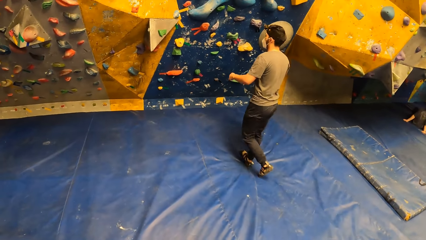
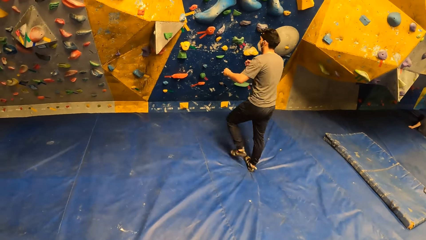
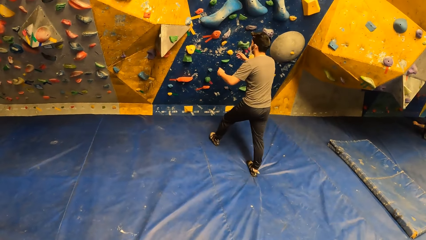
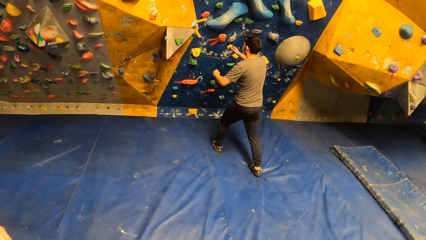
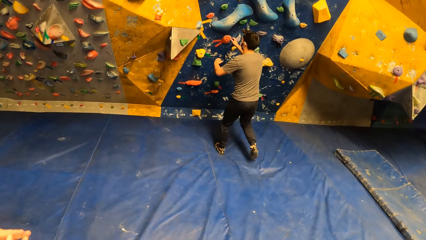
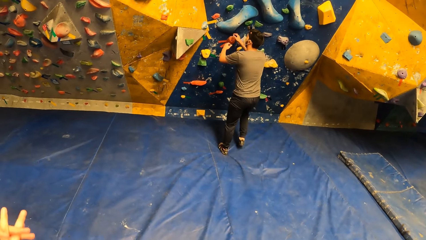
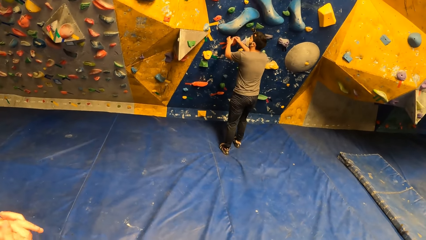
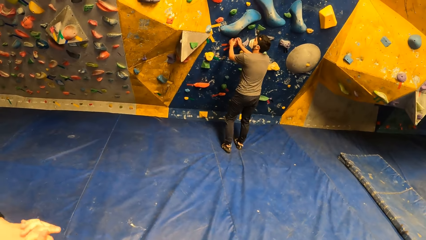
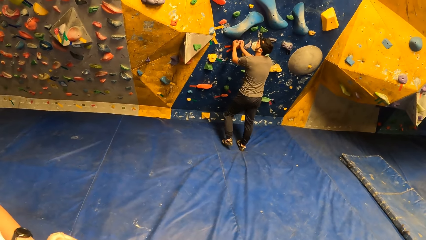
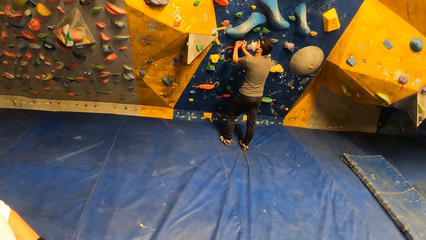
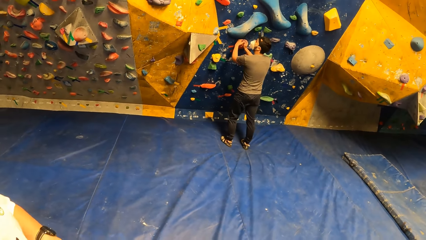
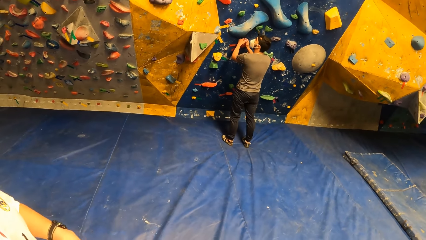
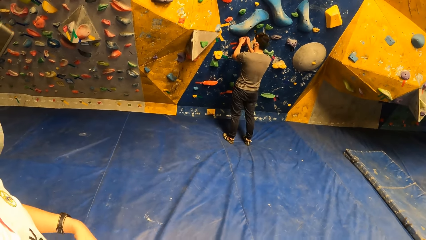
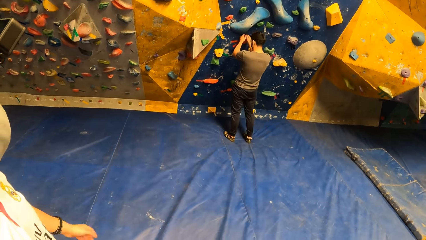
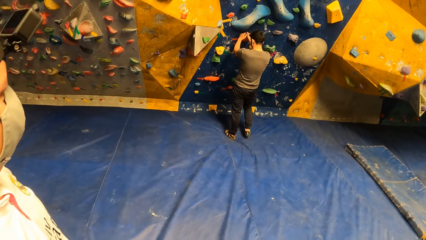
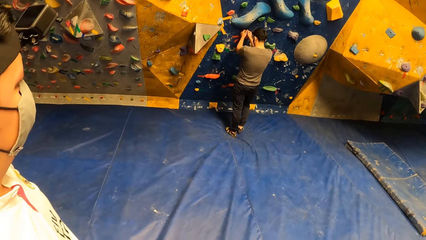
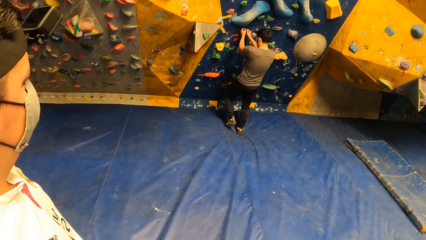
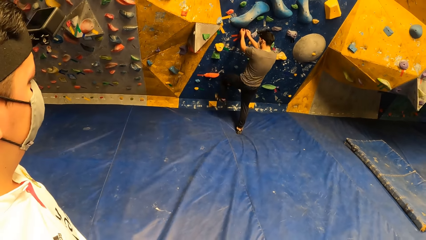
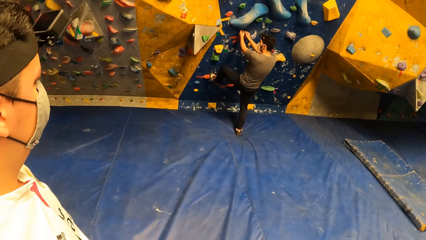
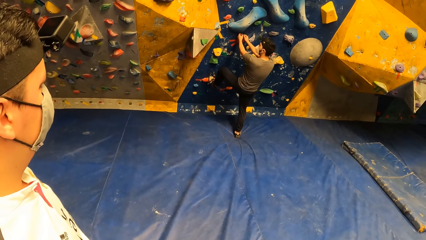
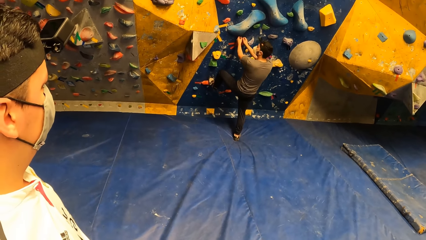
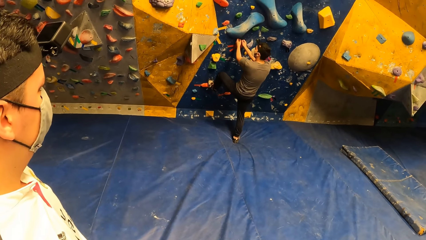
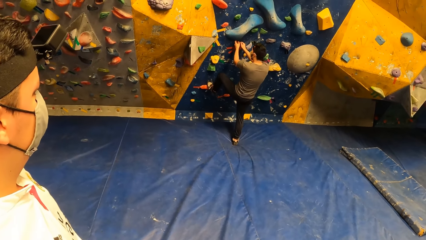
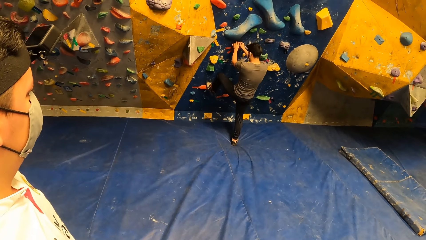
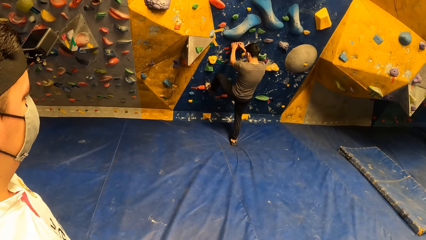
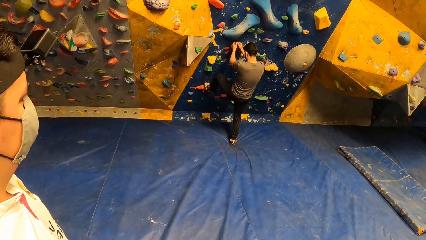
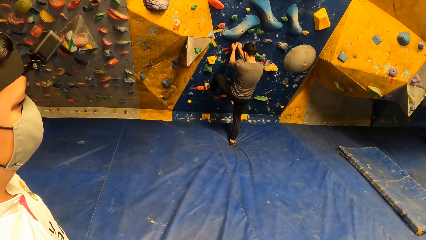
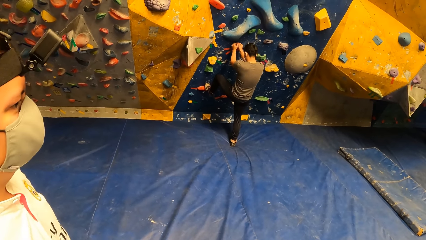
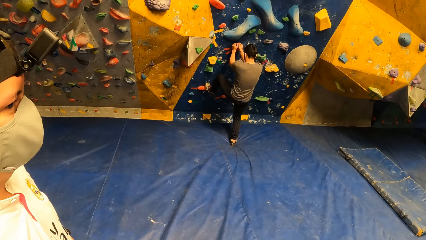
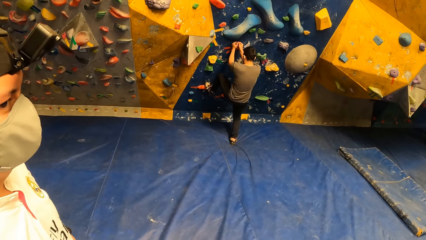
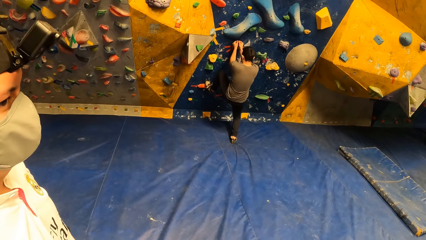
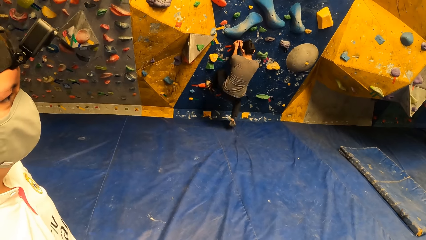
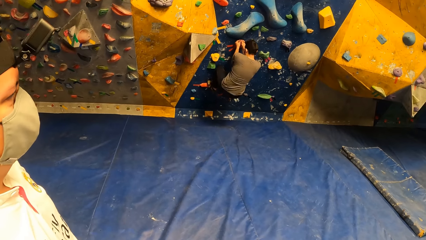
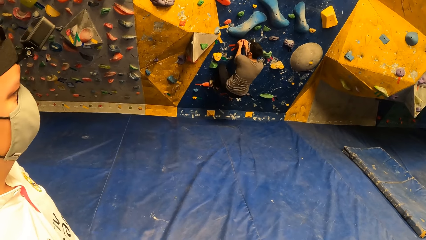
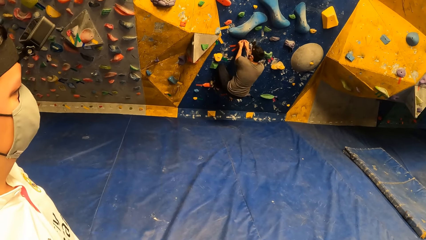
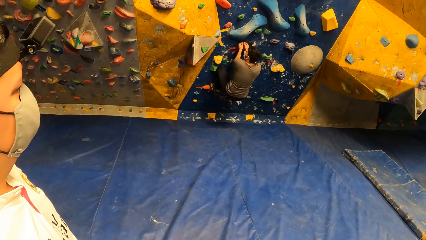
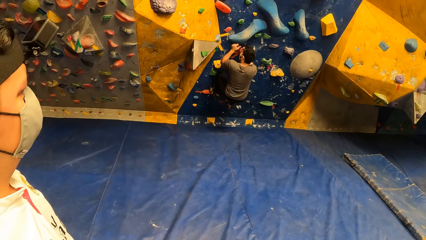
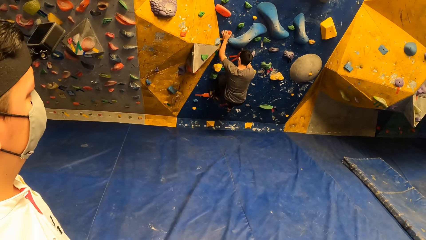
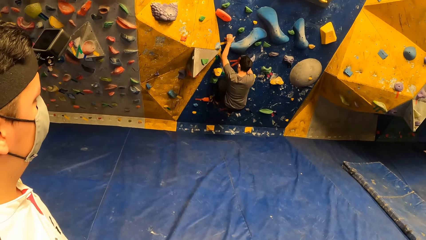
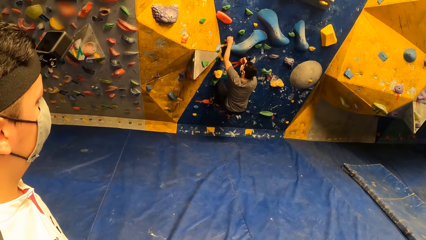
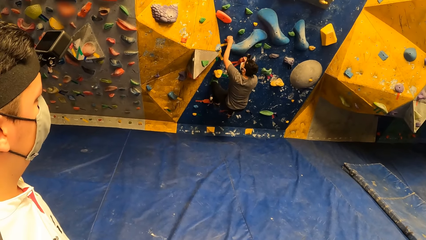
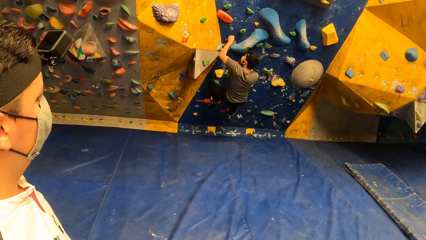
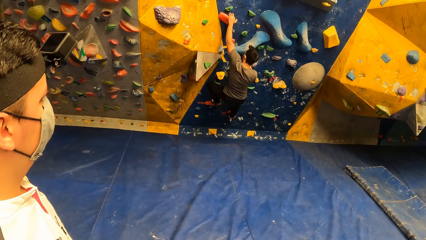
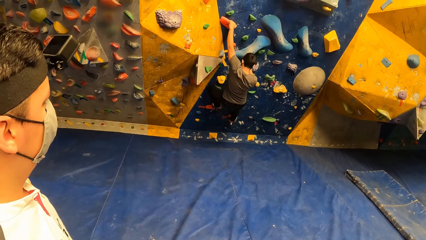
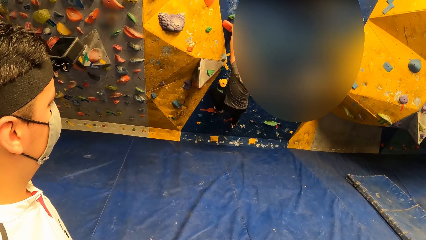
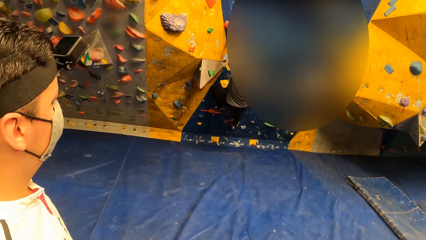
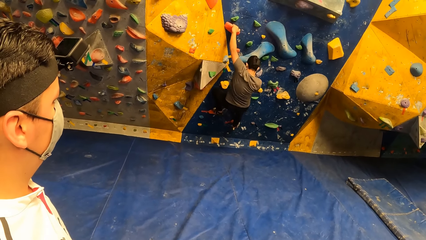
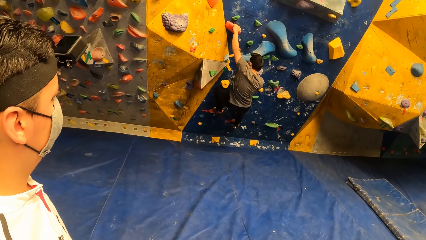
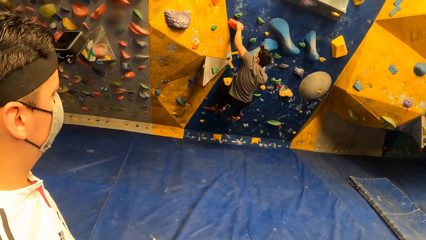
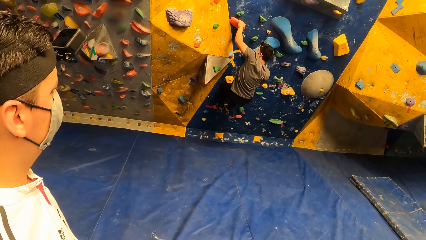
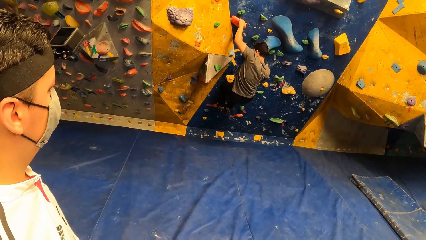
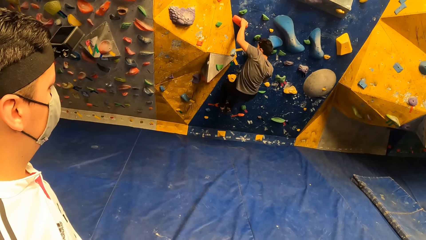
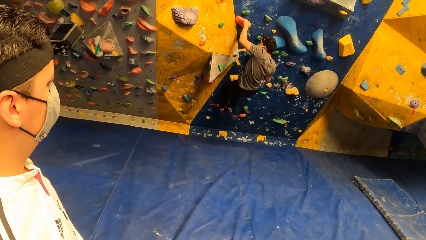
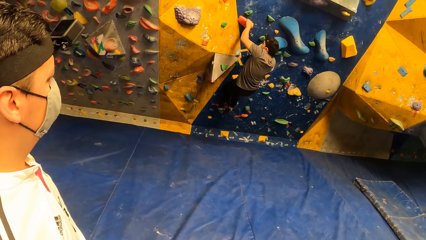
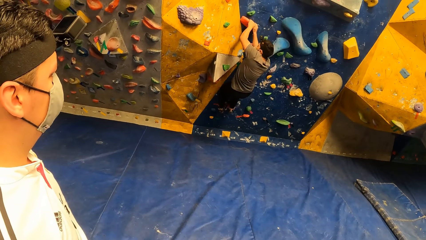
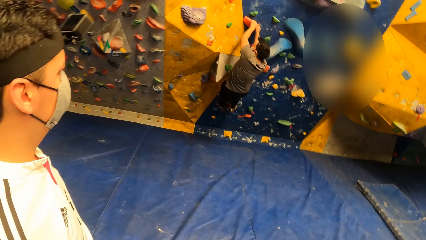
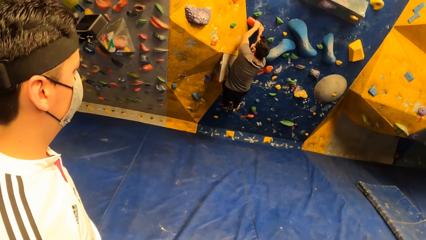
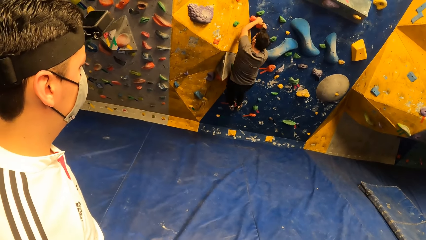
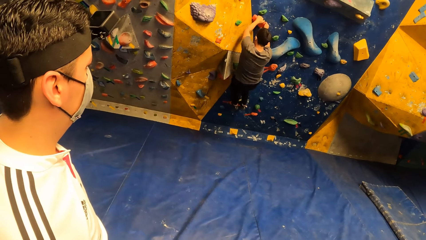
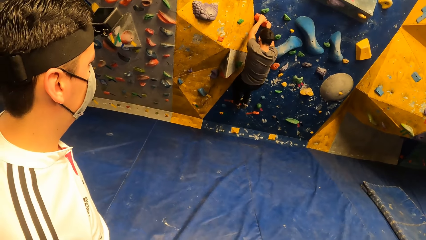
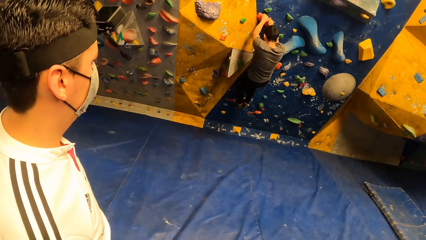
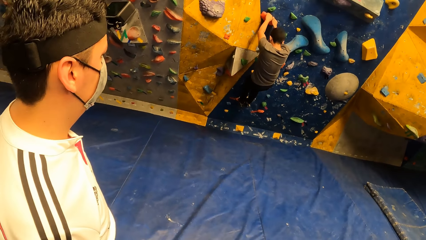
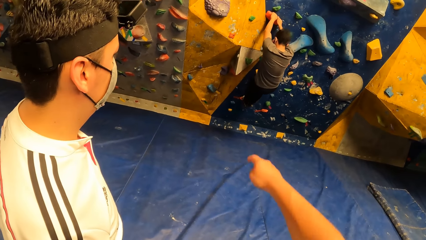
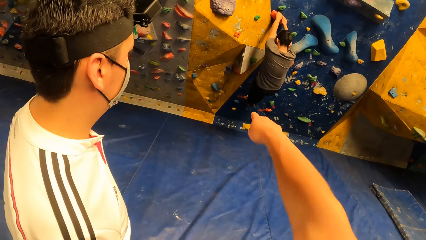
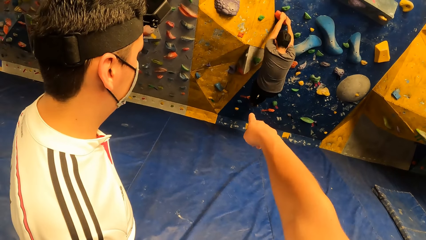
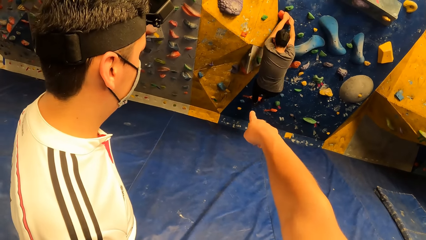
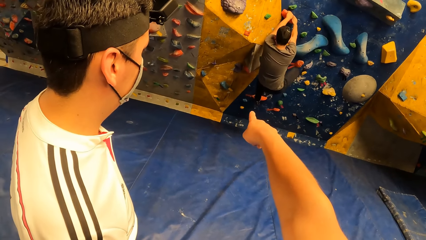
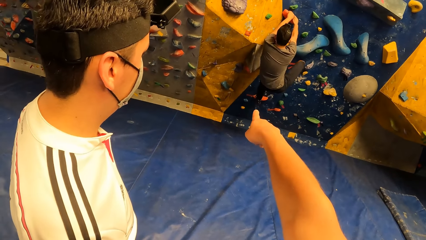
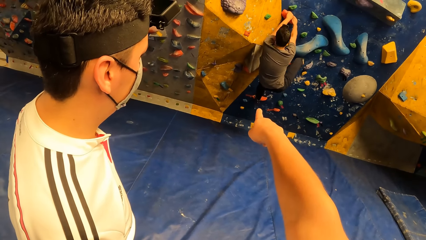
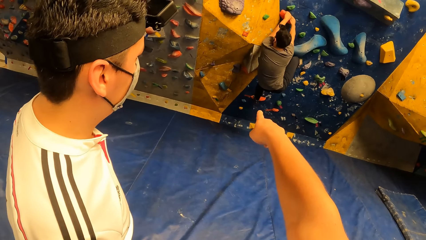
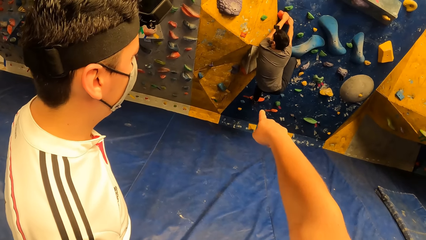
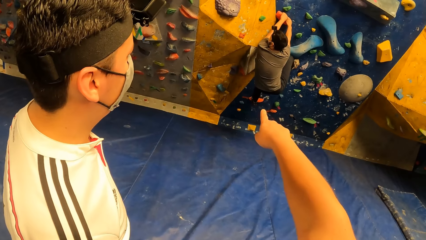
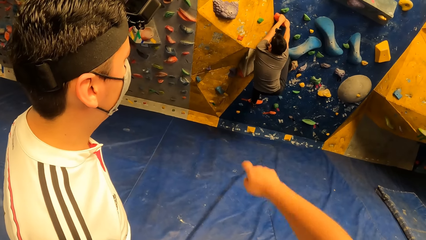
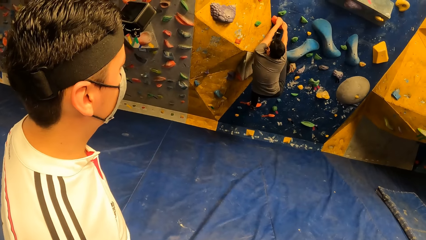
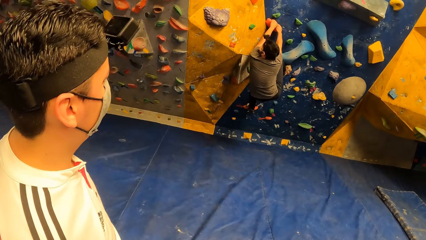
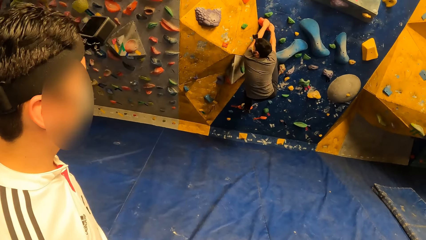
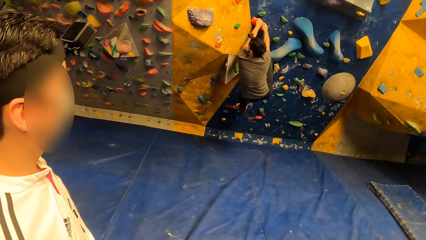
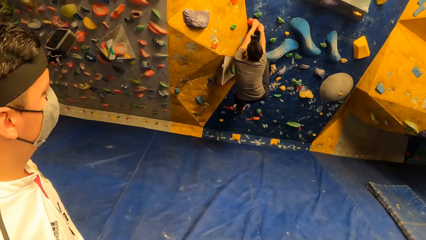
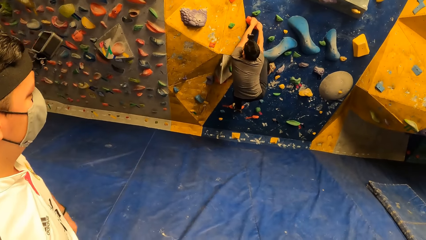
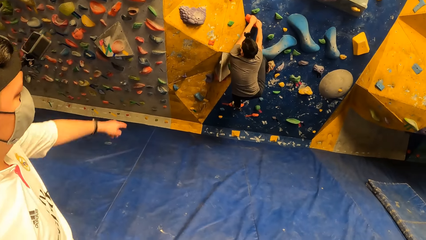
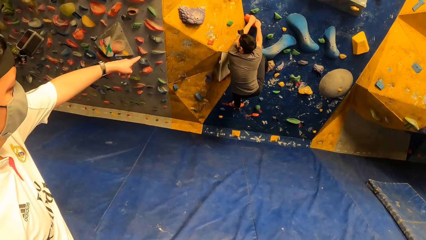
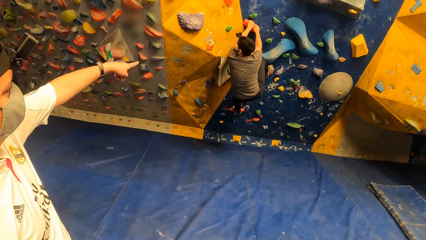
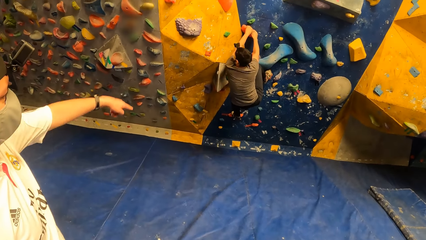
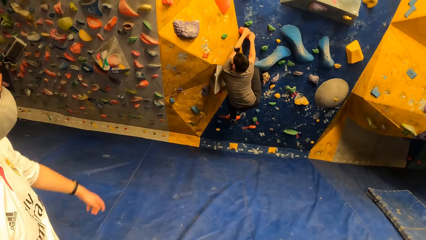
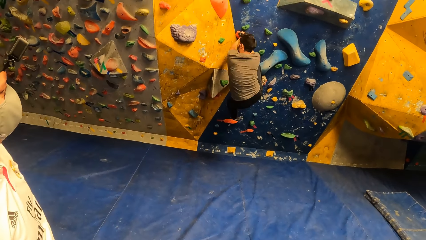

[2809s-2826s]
The camera wearer looks on a man. The man climbs the bouldering wall.
